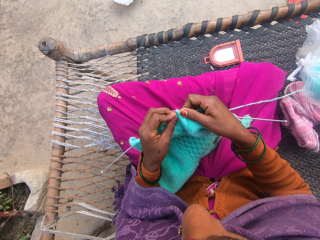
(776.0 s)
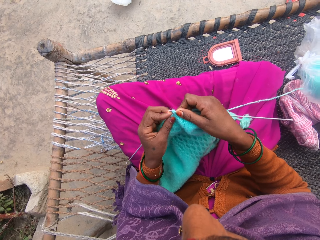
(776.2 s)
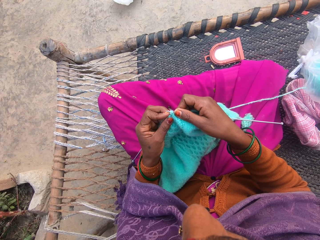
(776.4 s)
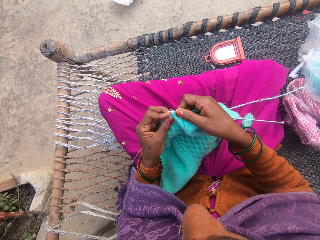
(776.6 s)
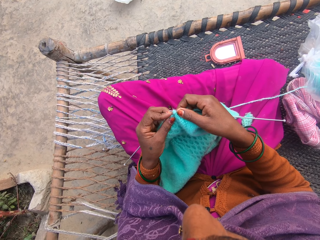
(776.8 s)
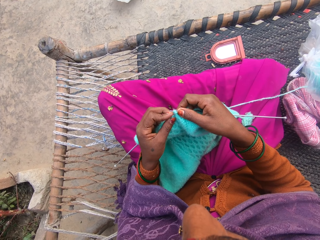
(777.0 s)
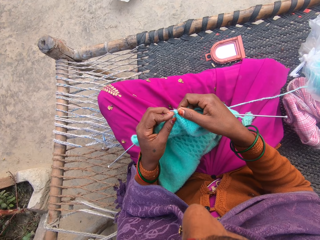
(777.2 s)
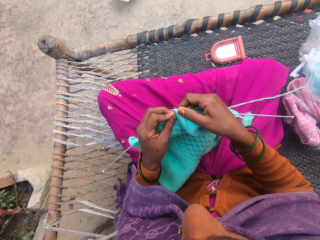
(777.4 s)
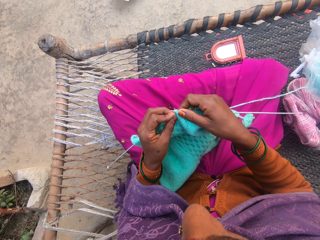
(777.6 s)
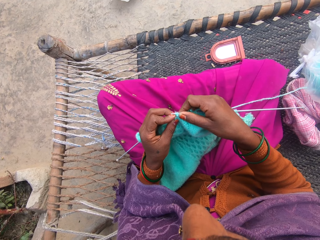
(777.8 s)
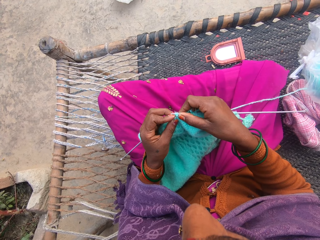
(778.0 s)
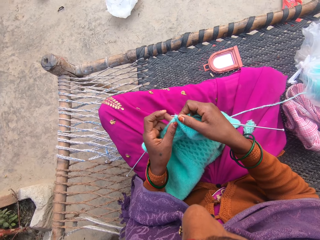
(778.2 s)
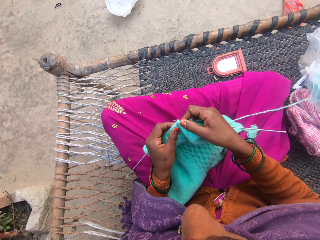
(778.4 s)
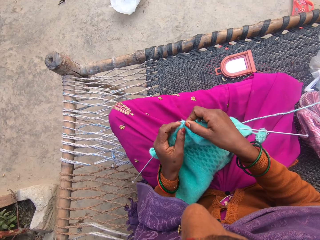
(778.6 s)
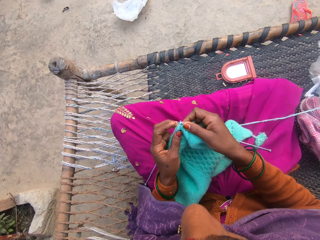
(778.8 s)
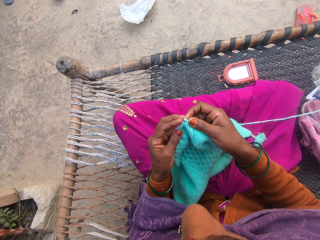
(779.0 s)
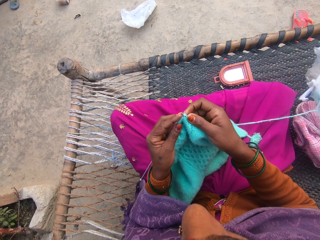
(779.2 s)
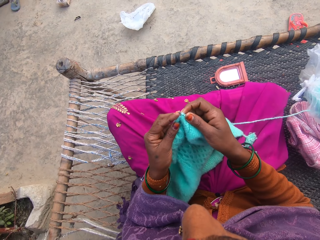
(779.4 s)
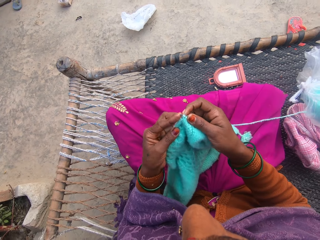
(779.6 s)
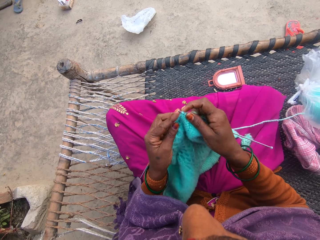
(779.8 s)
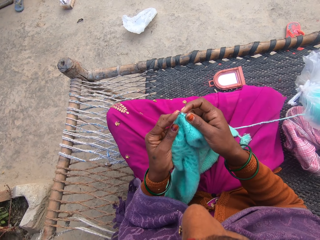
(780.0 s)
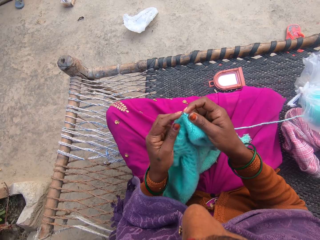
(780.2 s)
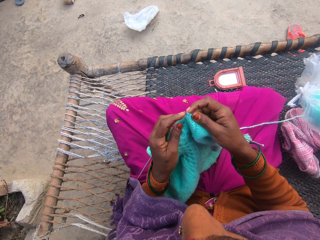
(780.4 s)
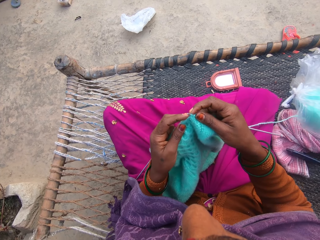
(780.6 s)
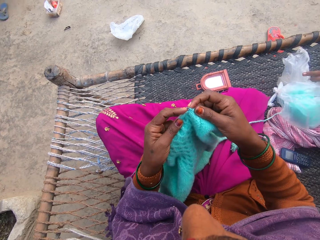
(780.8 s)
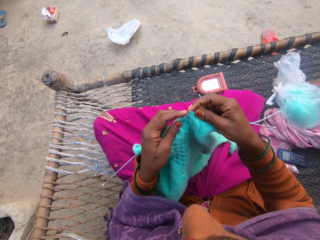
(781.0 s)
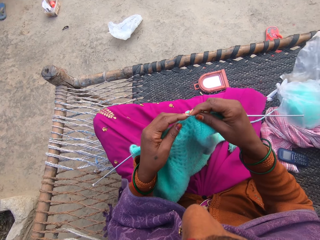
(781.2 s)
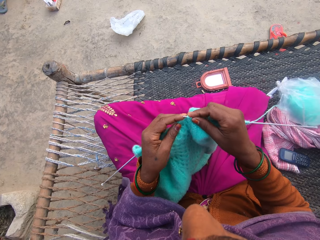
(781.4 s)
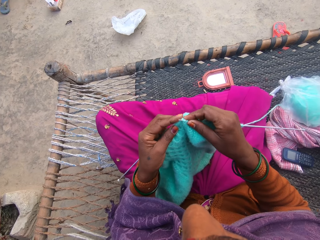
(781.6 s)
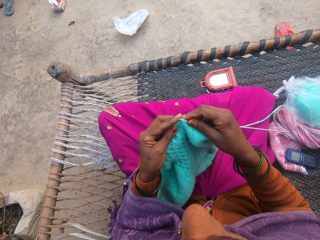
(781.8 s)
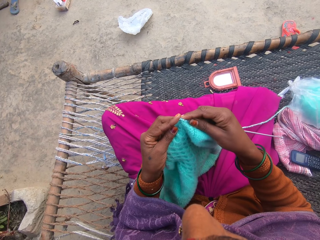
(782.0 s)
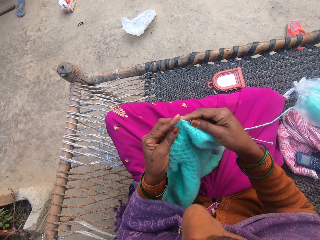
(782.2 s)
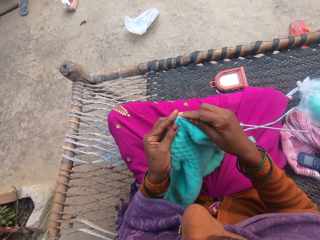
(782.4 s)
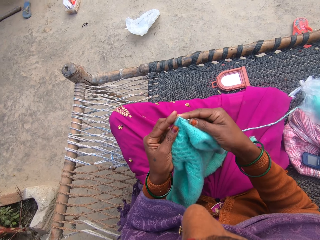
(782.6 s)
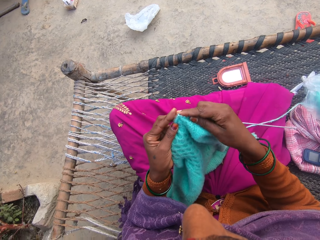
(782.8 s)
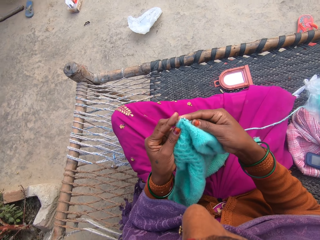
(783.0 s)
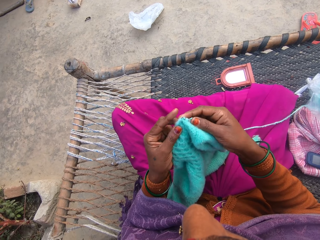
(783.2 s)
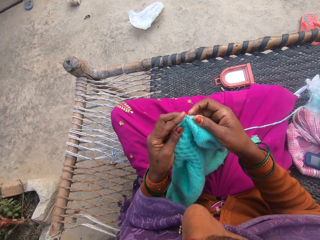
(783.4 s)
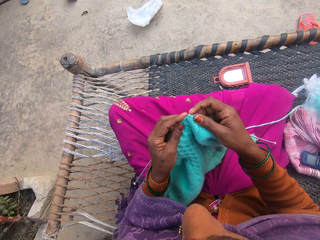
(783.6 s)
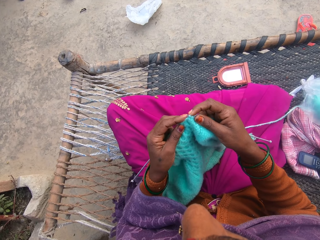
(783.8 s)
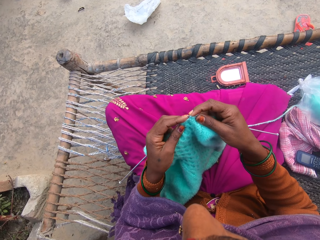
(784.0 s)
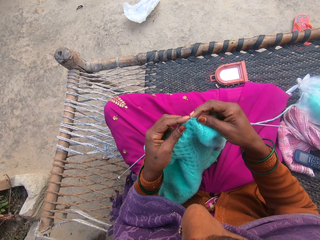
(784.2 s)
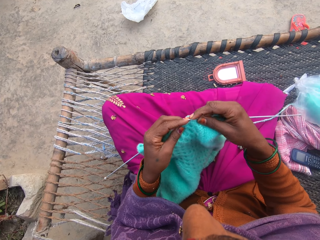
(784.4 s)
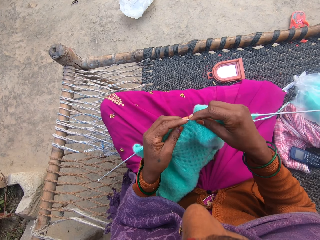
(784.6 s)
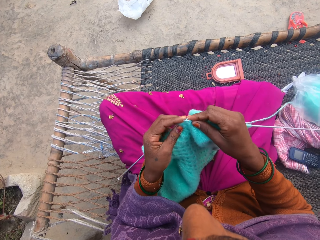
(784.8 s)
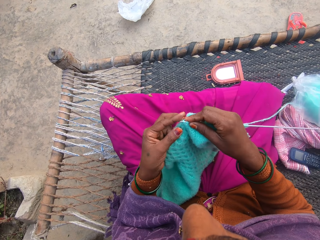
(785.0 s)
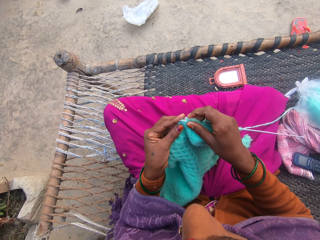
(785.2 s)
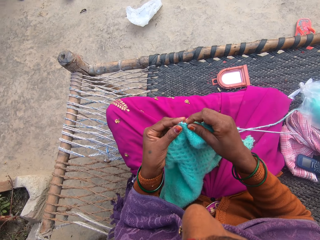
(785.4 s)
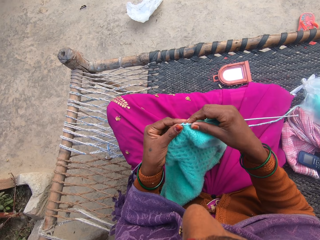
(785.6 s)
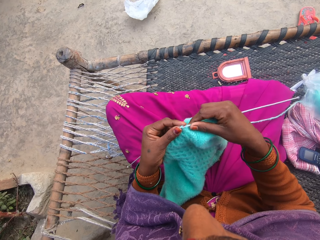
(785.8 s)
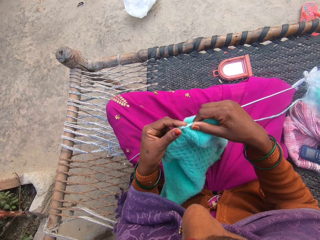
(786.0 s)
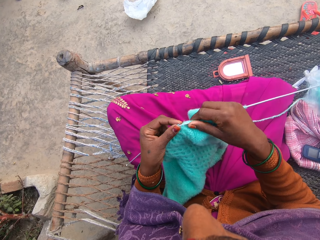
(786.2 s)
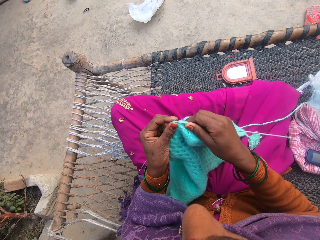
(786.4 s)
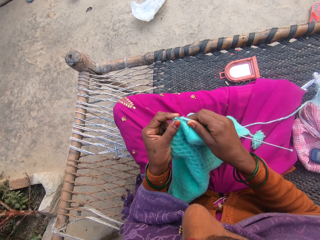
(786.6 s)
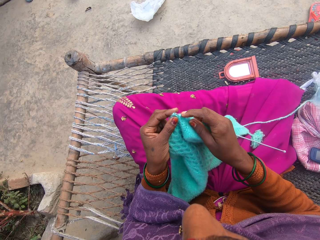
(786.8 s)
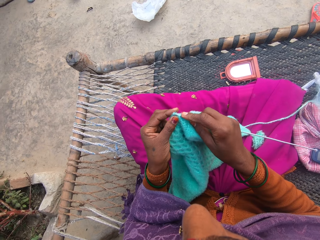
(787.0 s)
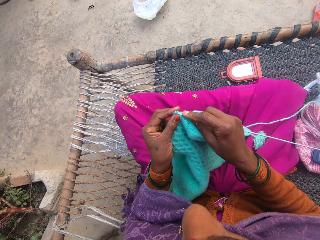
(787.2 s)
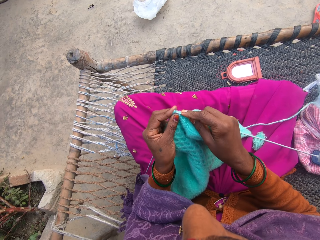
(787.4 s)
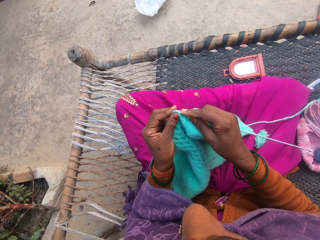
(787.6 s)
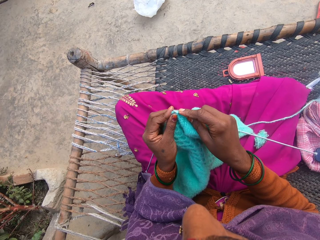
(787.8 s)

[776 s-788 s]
The male drops the phone on the cane chair, picks up a paper from the chair, and drags a nylon on the chair with the right hand. The camera wearer knits the yarn with the knitting needles.

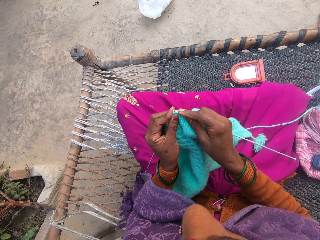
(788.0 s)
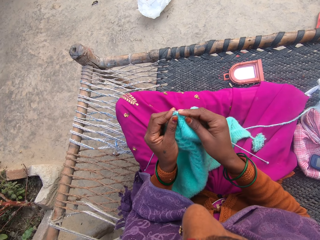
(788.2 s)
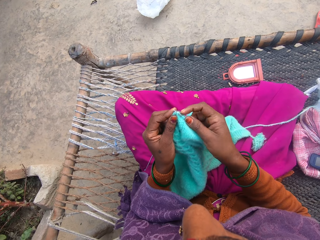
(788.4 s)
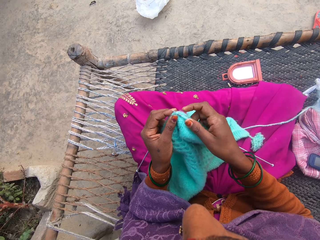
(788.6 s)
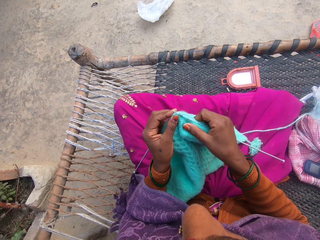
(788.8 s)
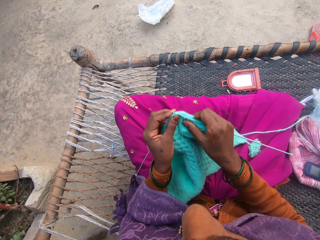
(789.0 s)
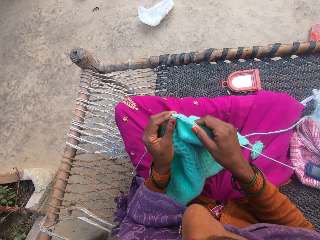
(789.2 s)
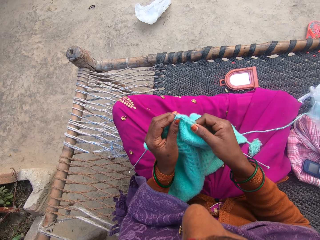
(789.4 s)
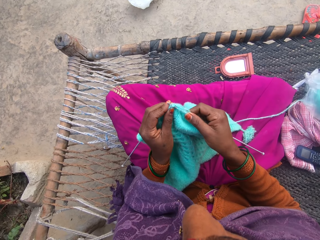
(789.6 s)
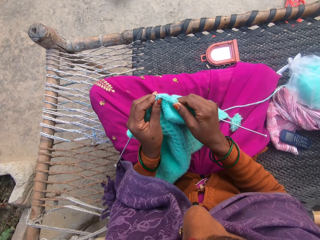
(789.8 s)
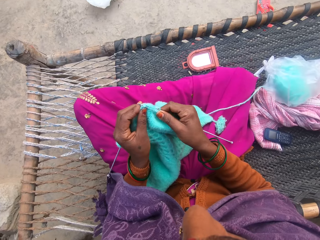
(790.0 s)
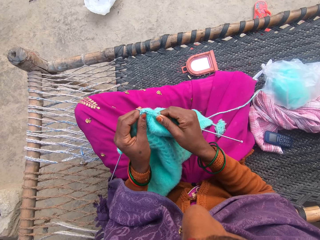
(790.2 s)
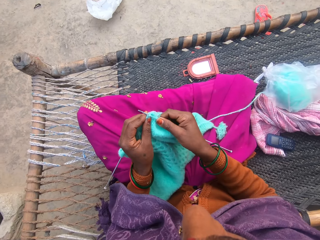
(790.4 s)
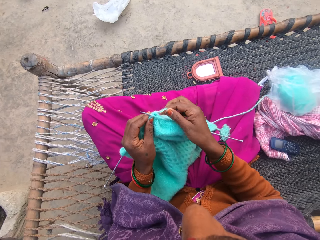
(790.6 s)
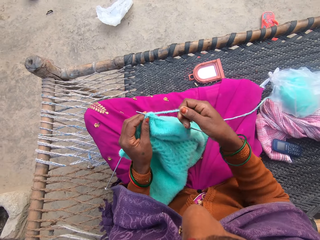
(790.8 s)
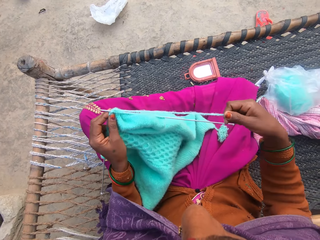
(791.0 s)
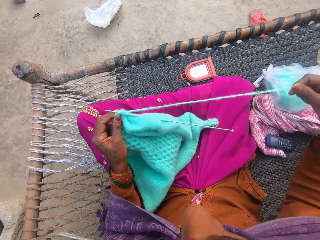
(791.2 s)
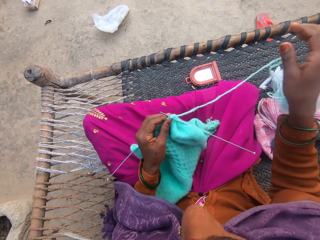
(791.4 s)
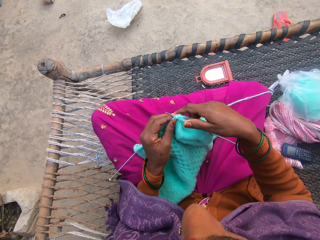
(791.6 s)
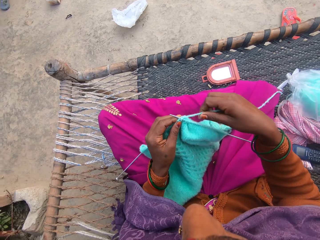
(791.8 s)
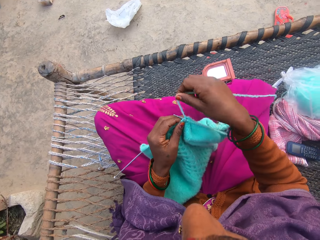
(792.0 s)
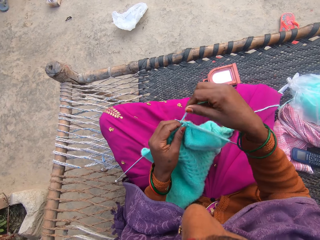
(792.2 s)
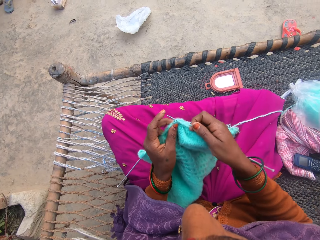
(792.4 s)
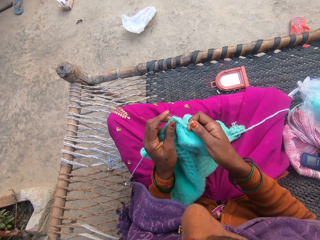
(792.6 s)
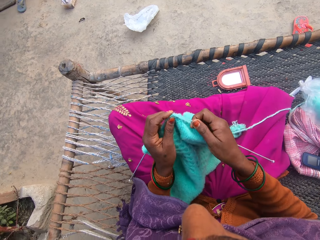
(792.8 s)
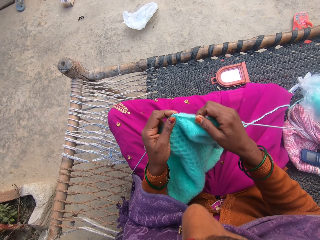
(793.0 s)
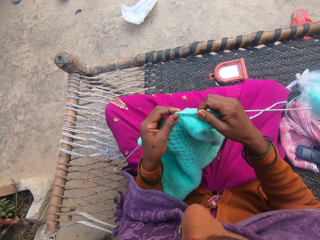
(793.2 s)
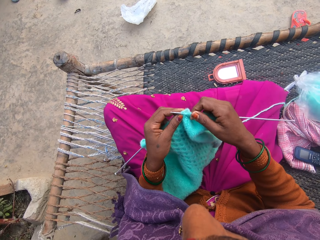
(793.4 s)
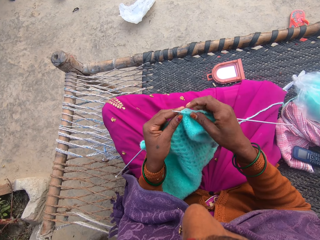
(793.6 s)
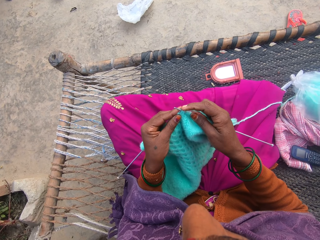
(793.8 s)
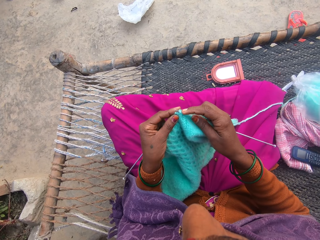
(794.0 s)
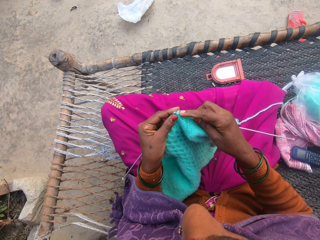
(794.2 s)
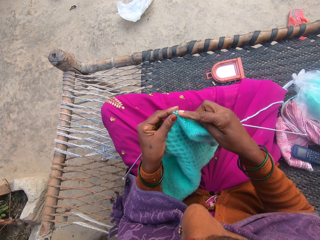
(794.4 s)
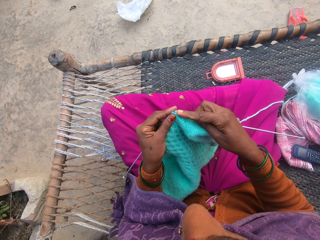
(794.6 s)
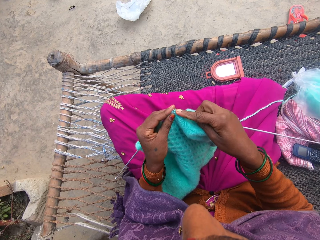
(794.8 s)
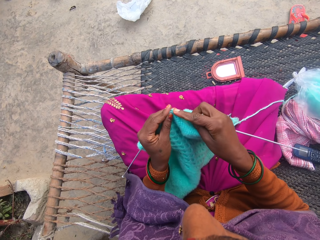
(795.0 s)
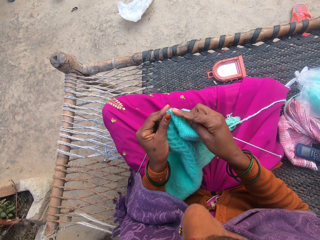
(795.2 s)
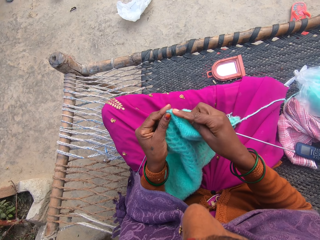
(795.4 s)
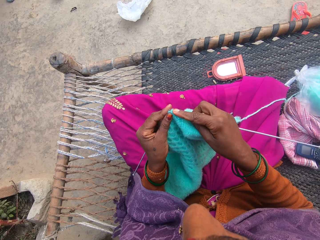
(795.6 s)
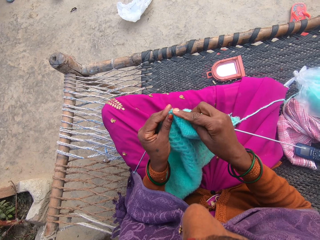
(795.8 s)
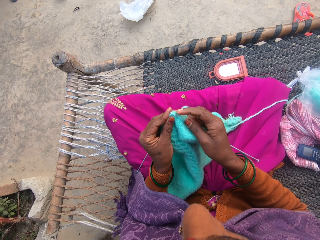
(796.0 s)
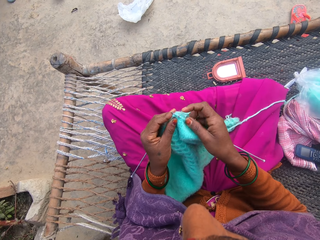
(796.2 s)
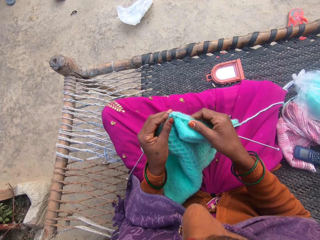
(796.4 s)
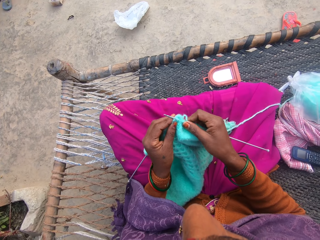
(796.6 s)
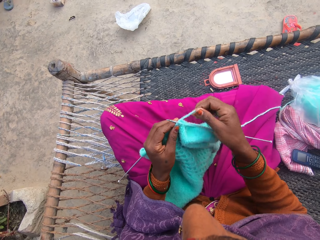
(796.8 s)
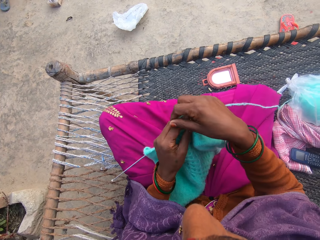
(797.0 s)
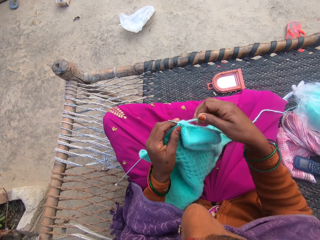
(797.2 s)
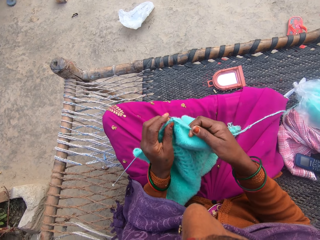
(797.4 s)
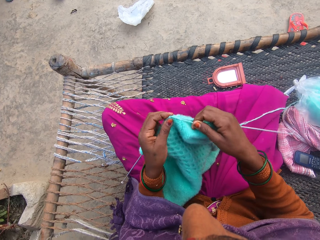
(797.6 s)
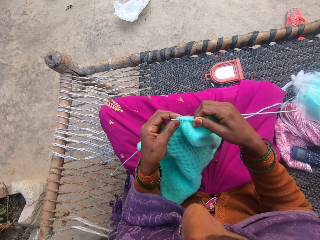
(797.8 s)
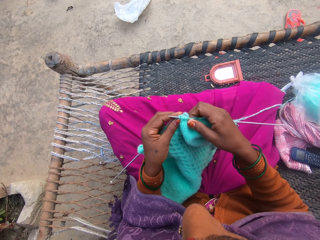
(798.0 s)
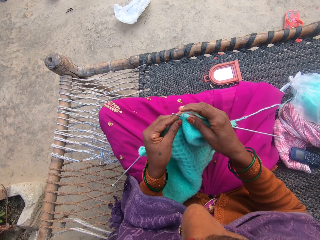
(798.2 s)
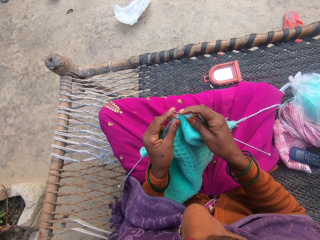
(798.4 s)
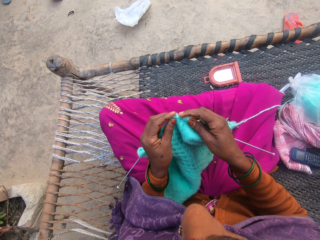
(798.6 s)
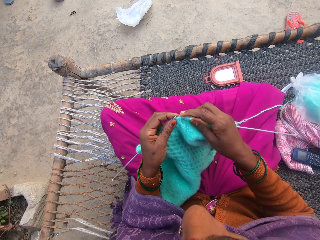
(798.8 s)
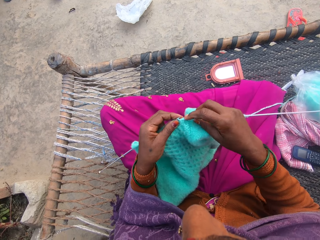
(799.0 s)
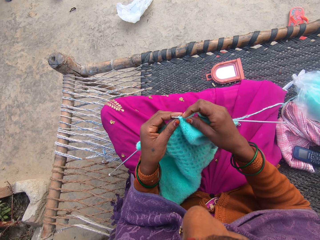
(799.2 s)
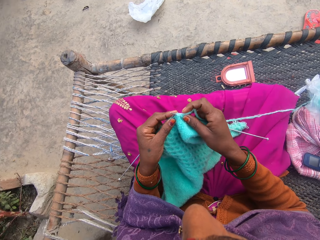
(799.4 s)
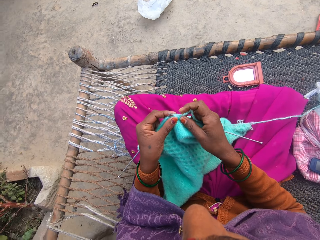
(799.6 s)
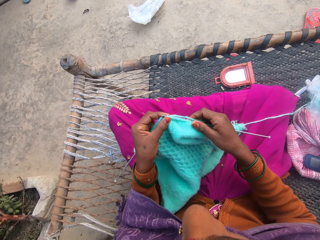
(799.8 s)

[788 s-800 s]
The camera wearer converses with a male.
